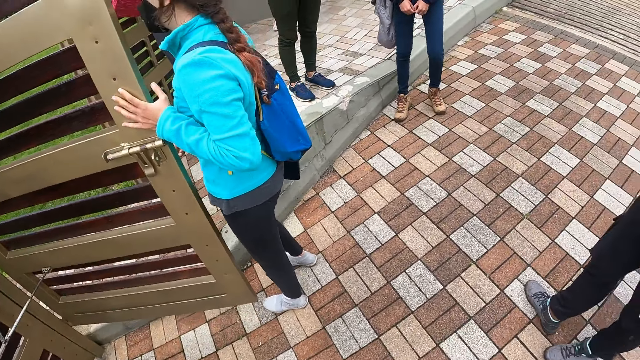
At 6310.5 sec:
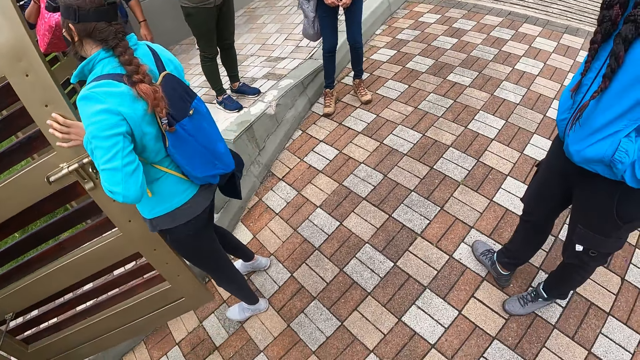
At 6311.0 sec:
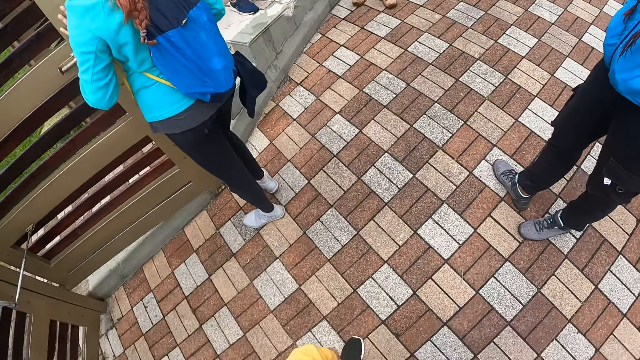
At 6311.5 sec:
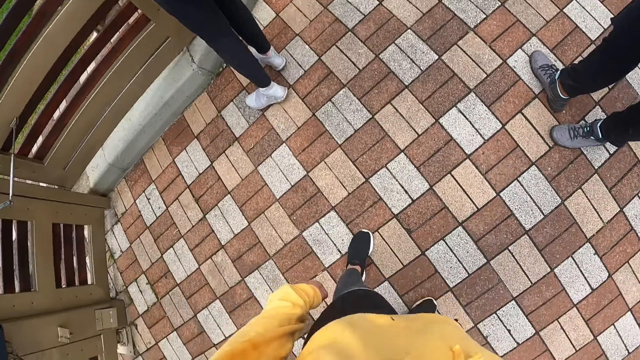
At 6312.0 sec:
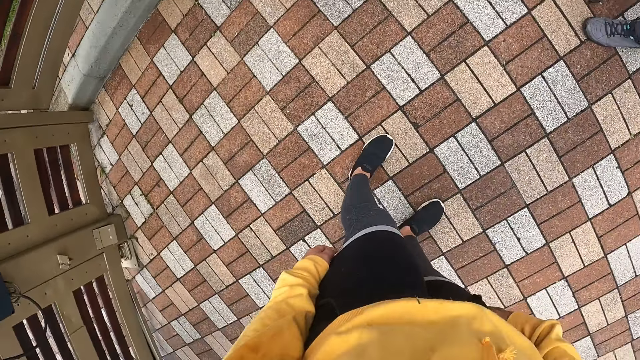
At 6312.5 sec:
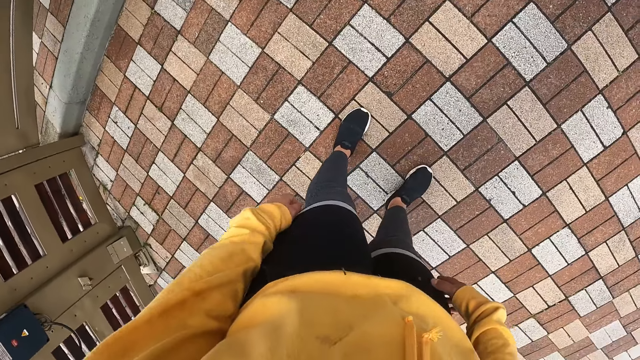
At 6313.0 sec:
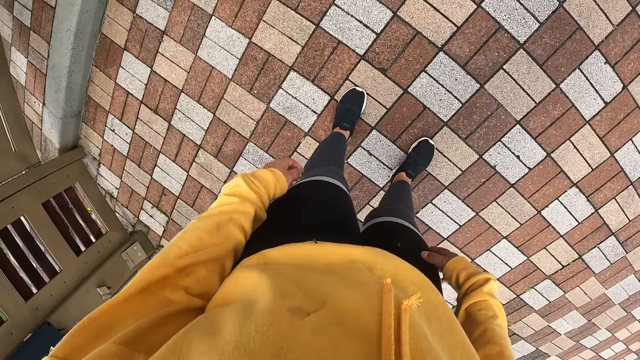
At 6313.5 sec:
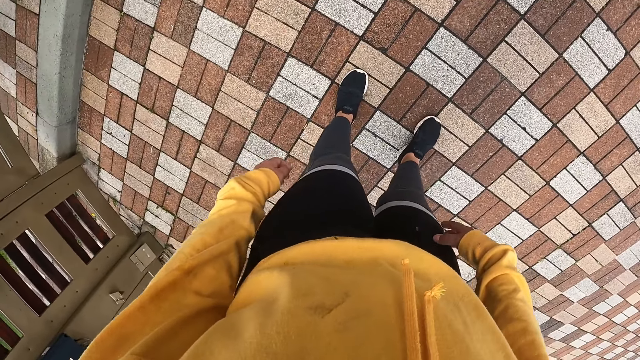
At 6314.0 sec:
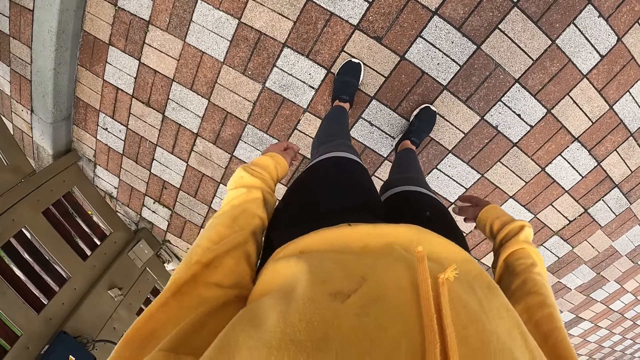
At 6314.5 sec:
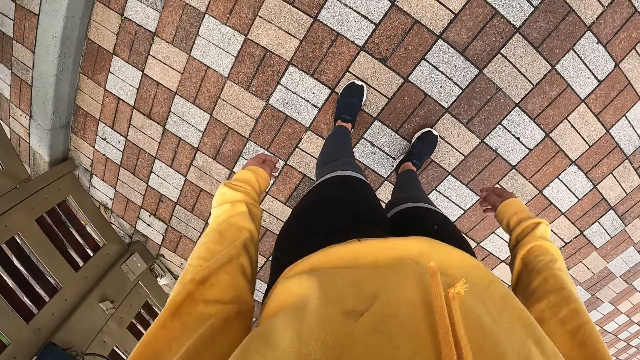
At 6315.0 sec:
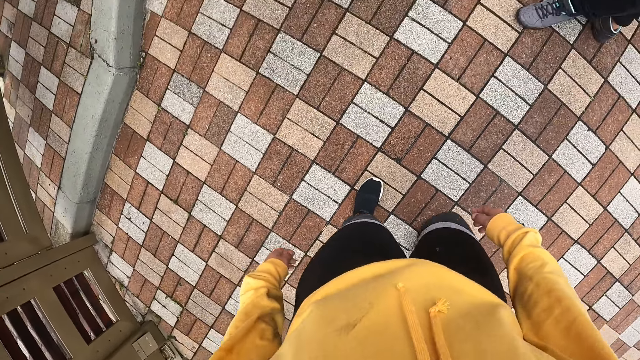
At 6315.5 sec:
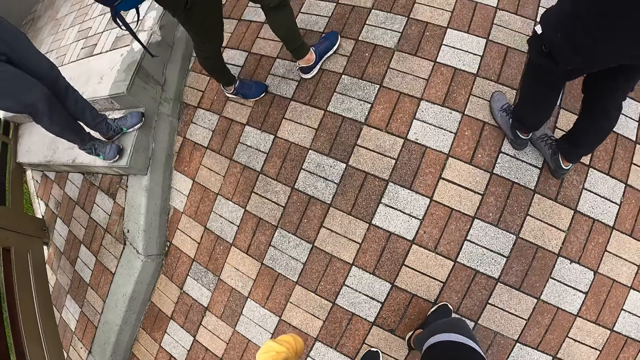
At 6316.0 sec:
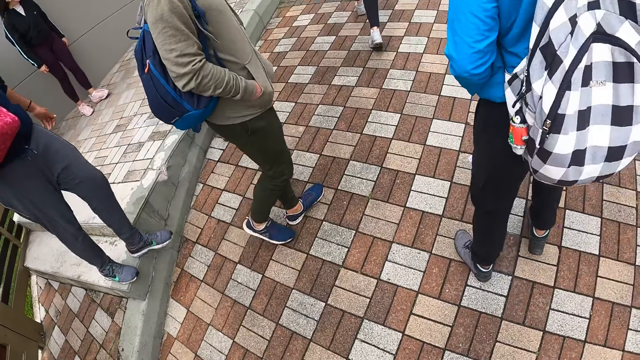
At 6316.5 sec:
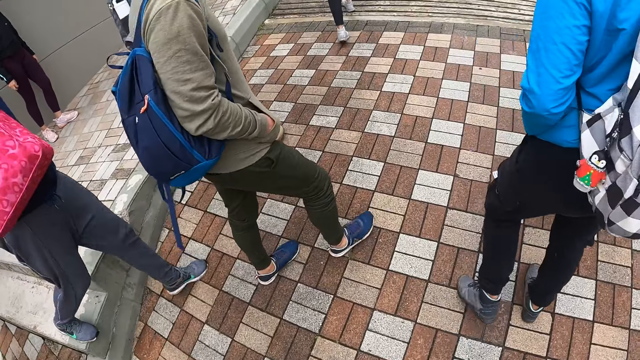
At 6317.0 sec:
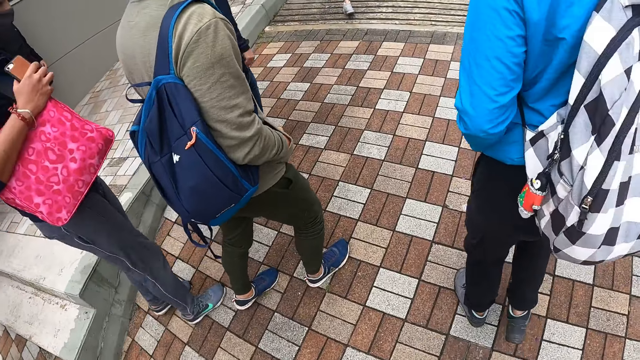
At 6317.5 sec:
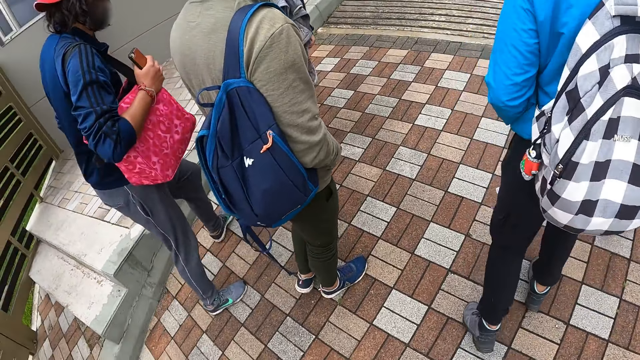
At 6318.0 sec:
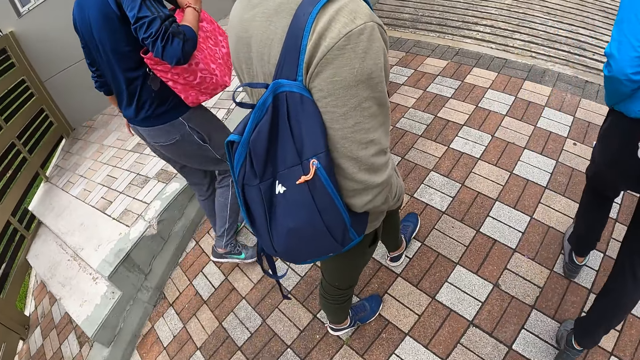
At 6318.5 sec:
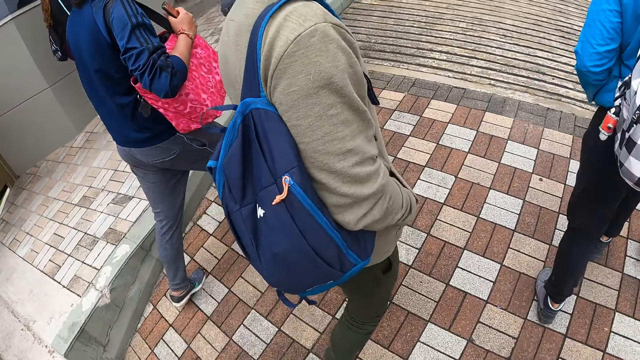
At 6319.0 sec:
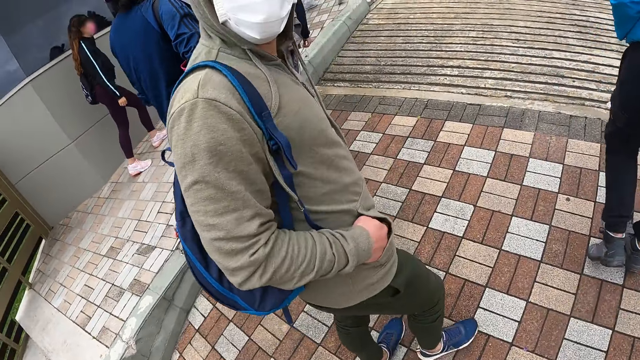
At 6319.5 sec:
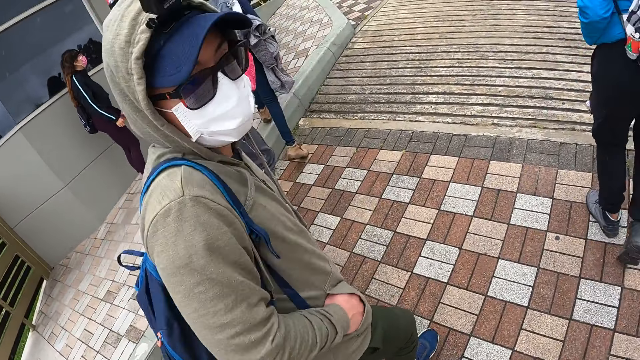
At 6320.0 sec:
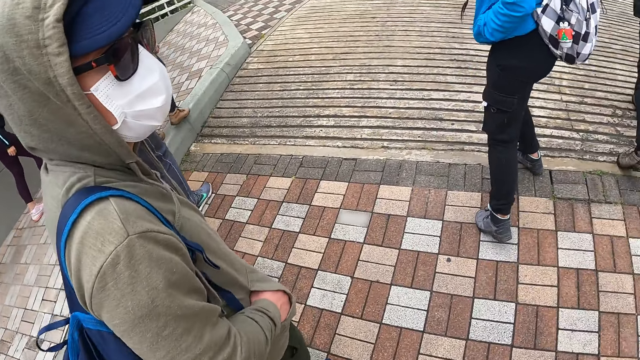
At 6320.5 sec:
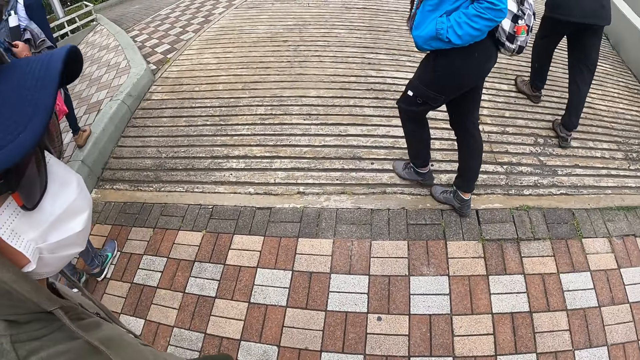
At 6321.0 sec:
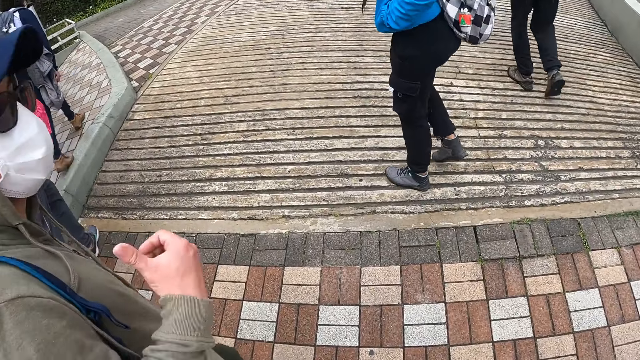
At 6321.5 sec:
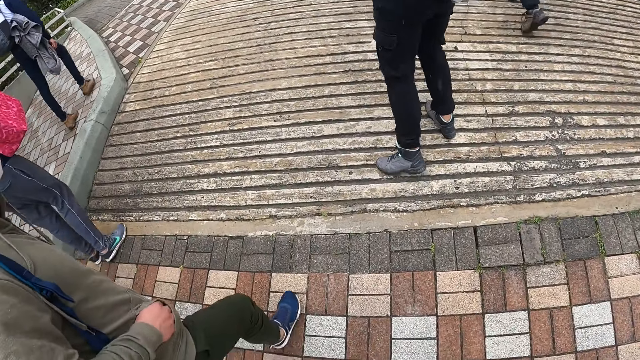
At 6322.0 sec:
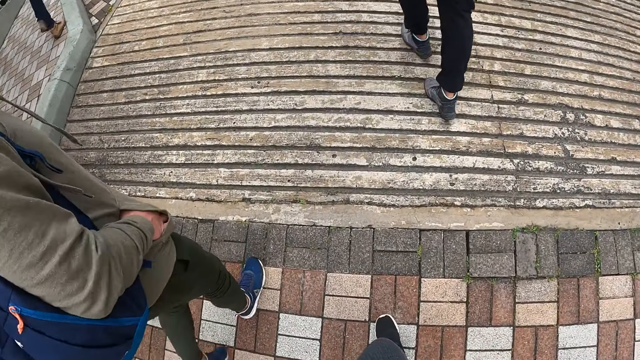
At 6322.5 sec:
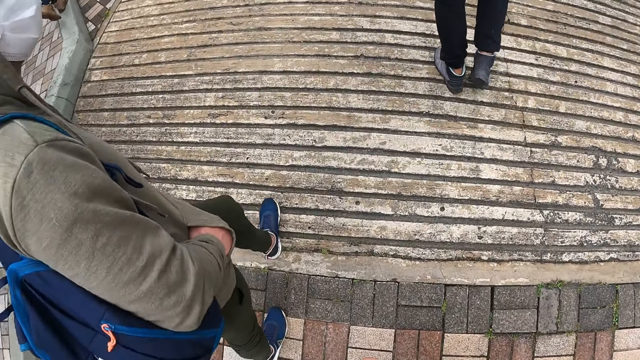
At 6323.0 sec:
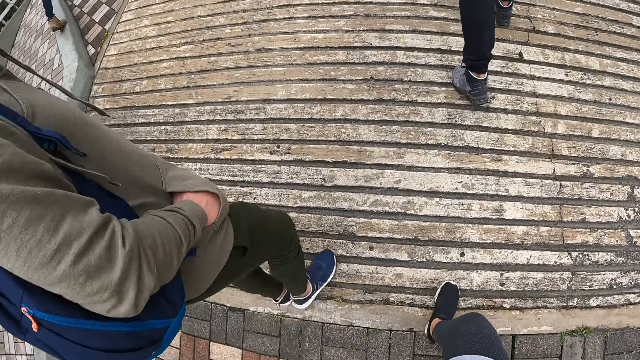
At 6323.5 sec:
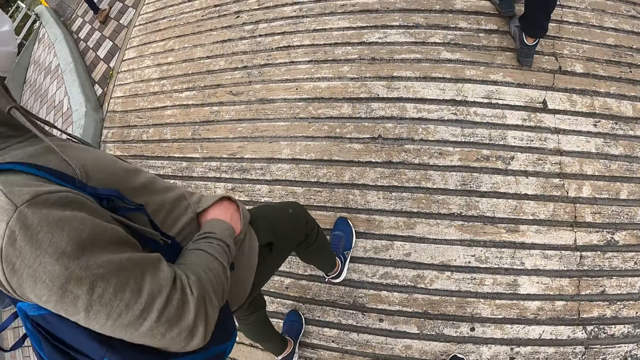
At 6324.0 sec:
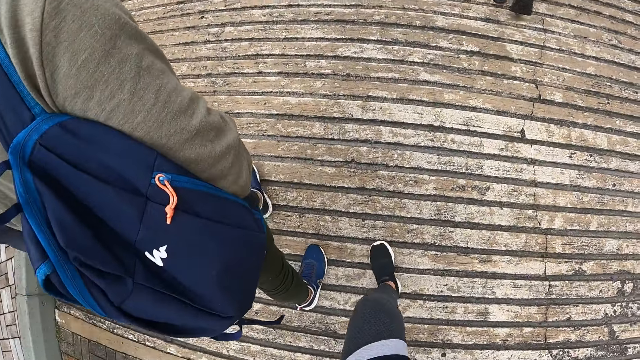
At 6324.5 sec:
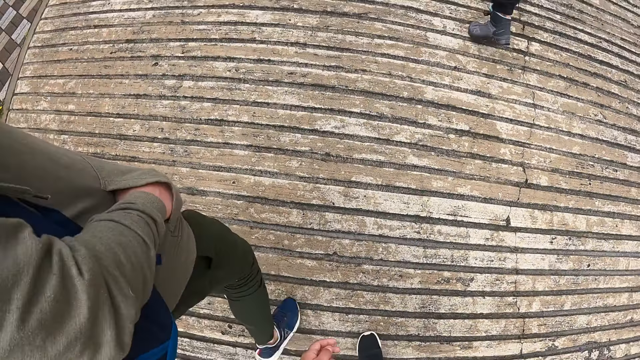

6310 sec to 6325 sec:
The woman closes the gate with her left hand. The camera wearer walks with the group of people on the road, along the compound. The man interacts with the camera wearer. The camera wearer looks at the man.

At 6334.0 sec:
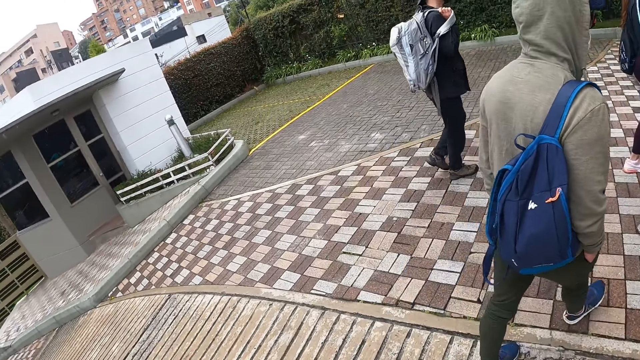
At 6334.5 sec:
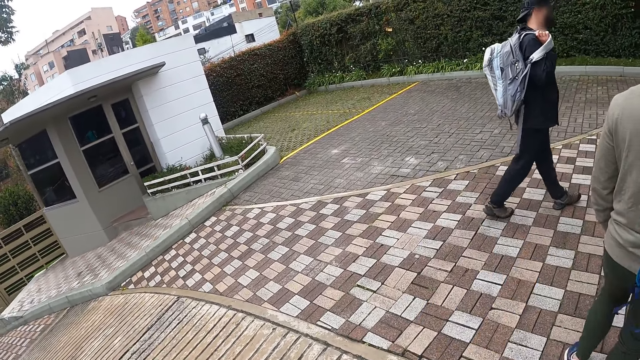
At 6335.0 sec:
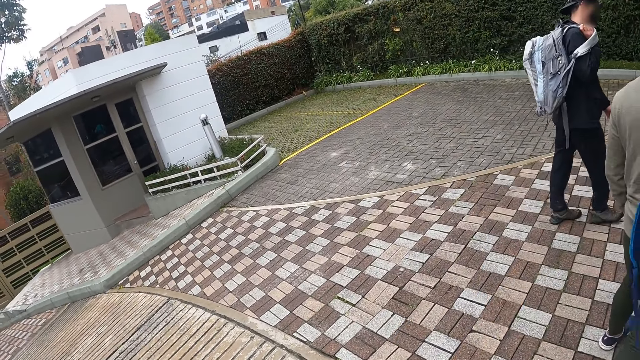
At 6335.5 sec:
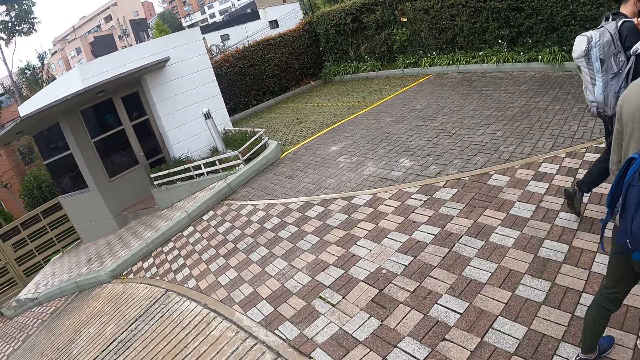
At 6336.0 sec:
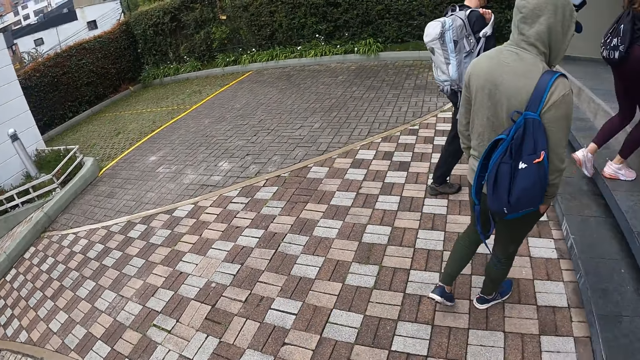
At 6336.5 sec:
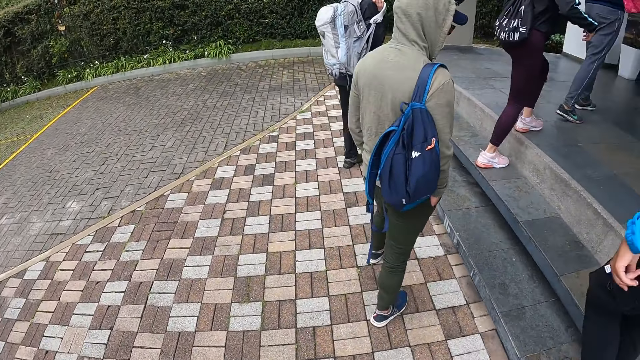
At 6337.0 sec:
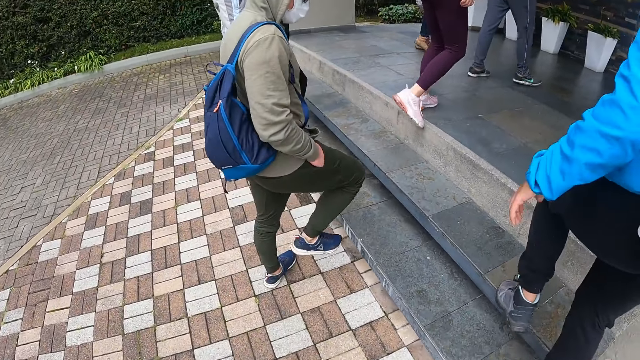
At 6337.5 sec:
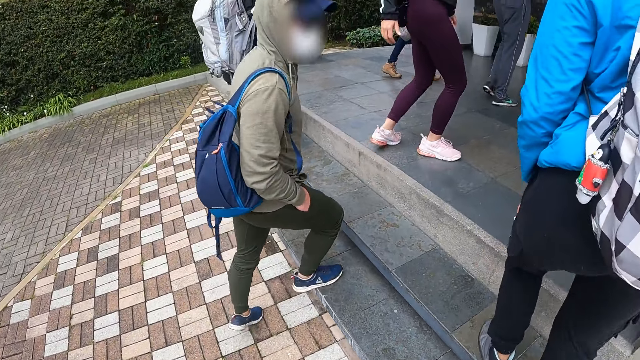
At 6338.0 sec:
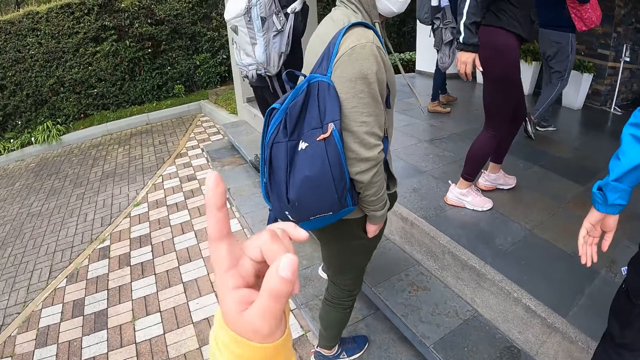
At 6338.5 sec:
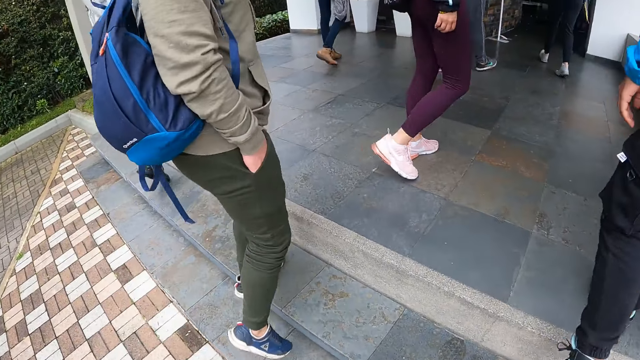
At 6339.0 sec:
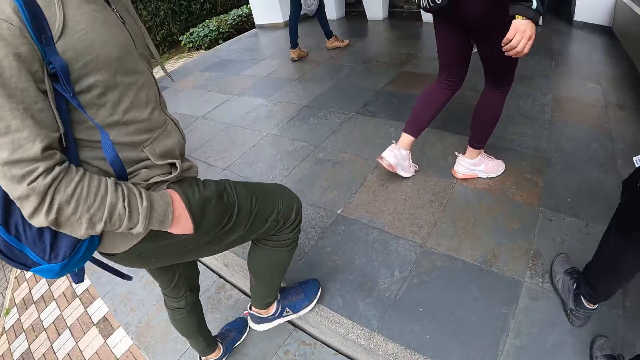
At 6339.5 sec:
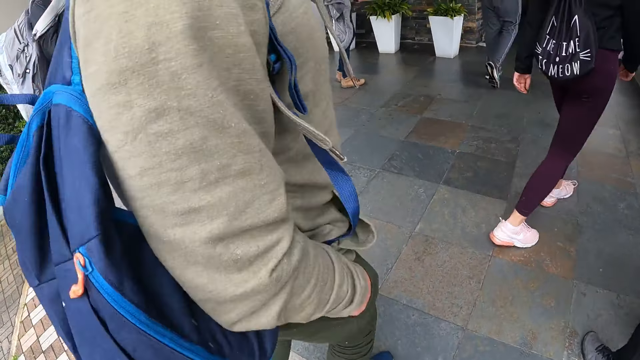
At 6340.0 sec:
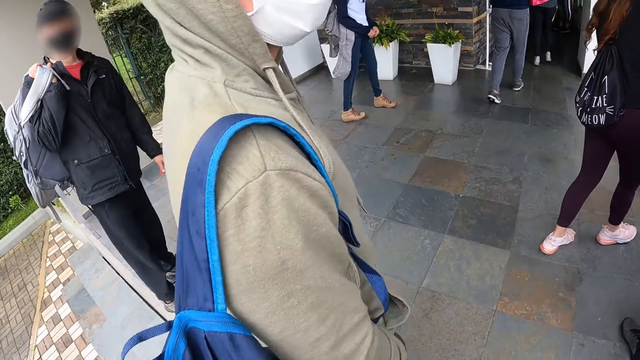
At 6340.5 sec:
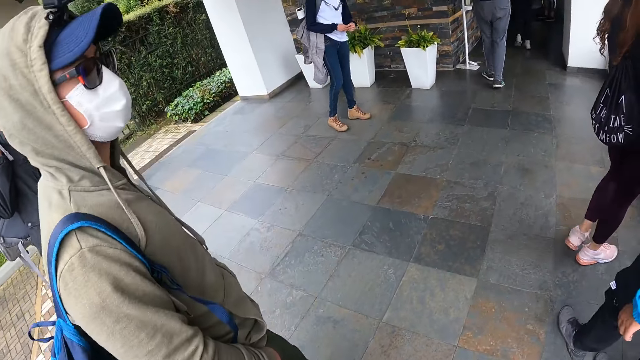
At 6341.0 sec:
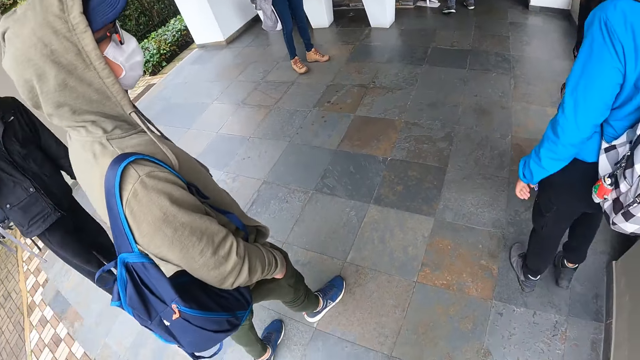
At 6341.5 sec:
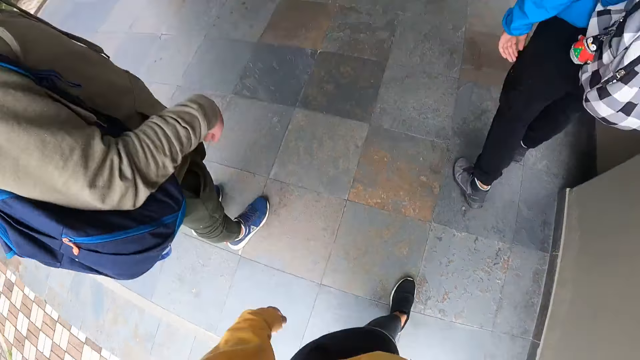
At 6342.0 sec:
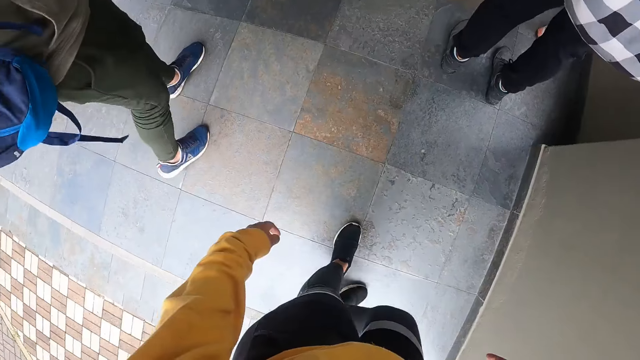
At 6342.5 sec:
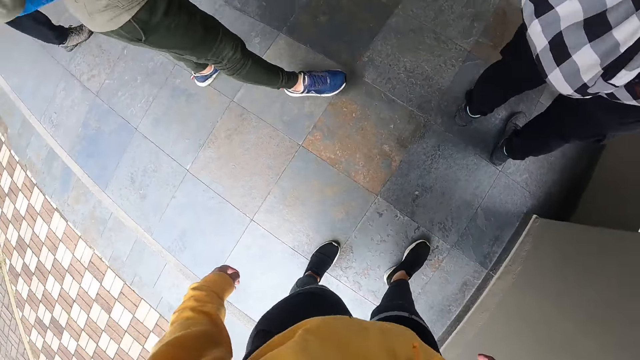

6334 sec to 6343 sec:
The camera wearer turns around the compound. They enter into a building with the group of people. They walk towards the corridor.
